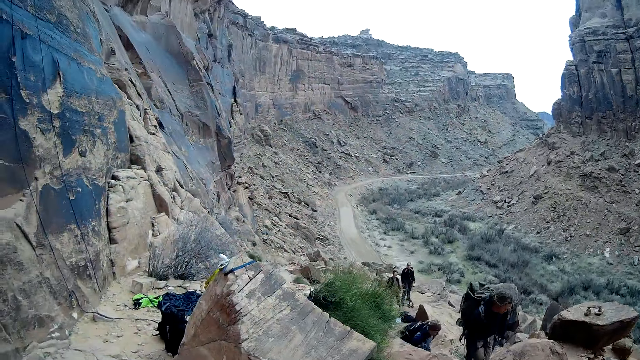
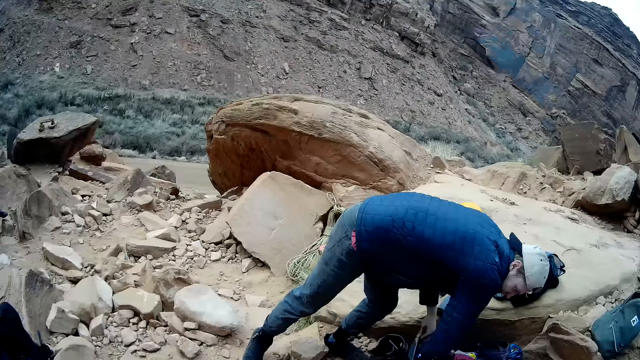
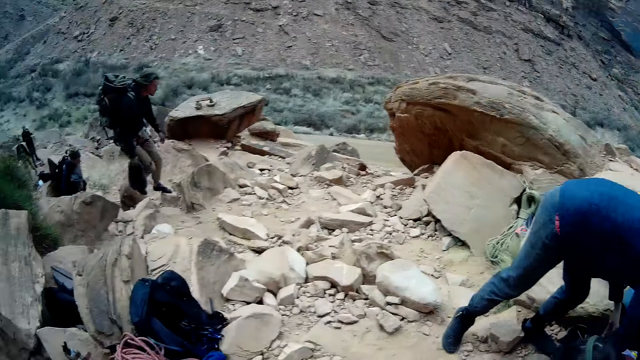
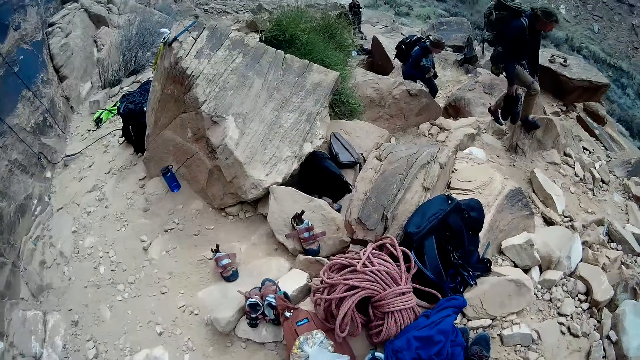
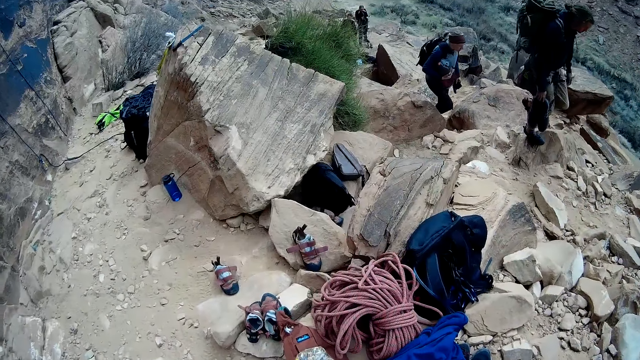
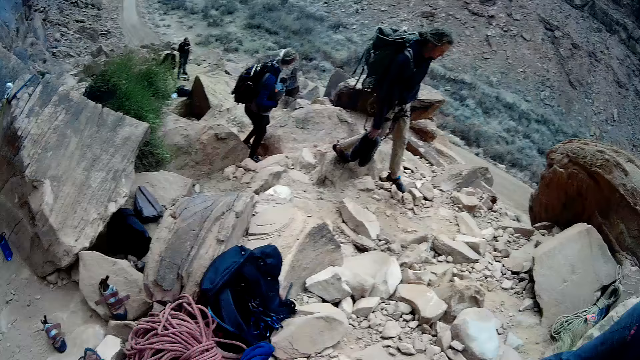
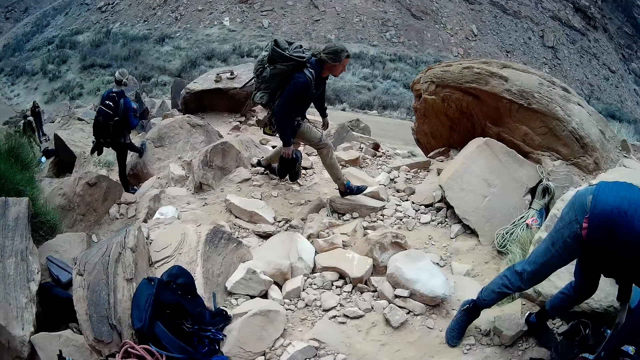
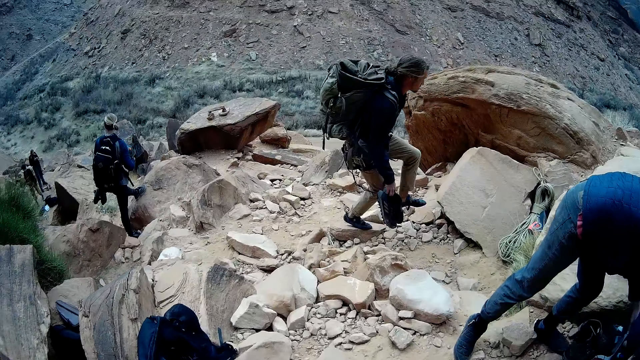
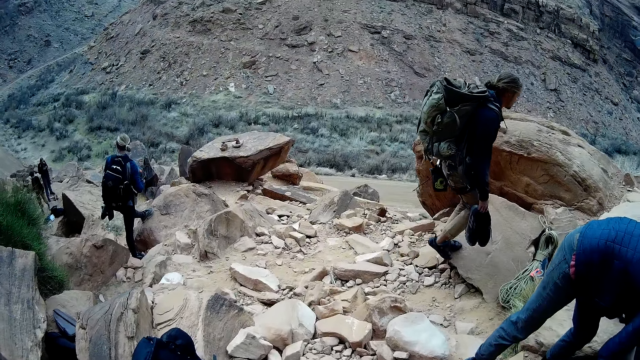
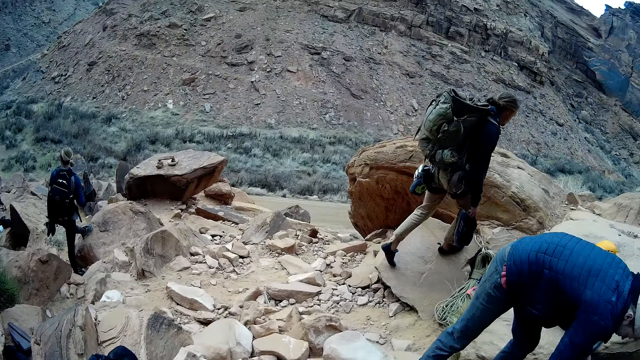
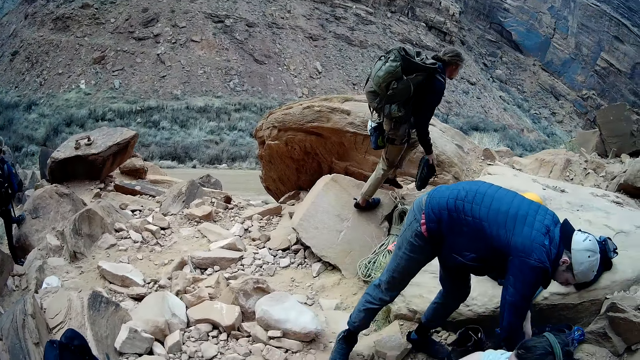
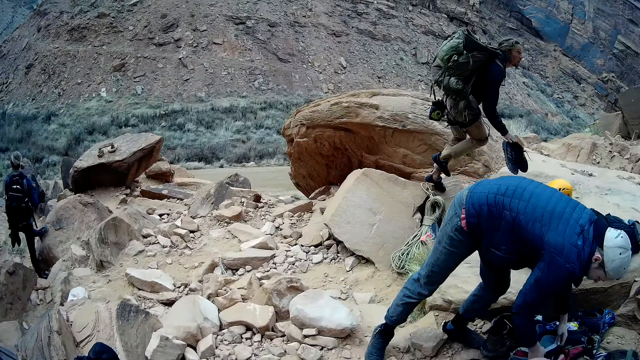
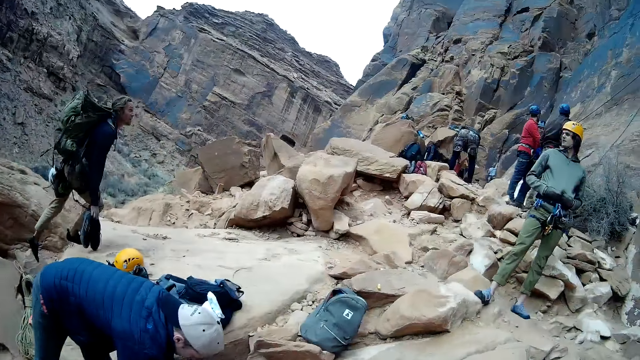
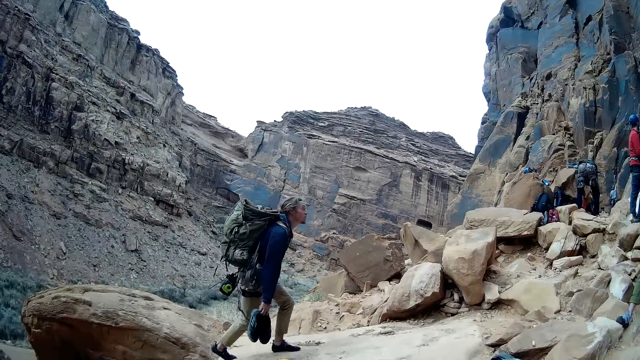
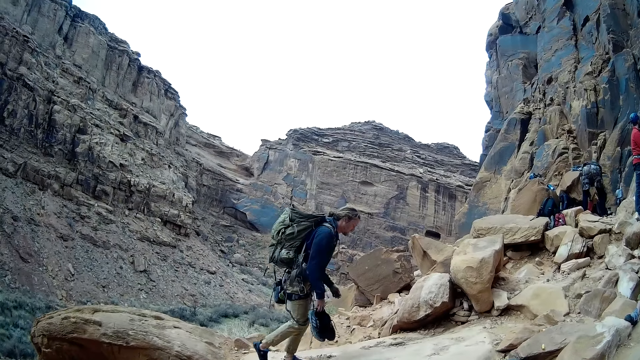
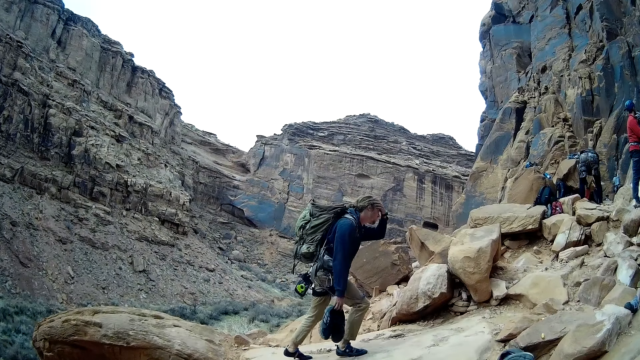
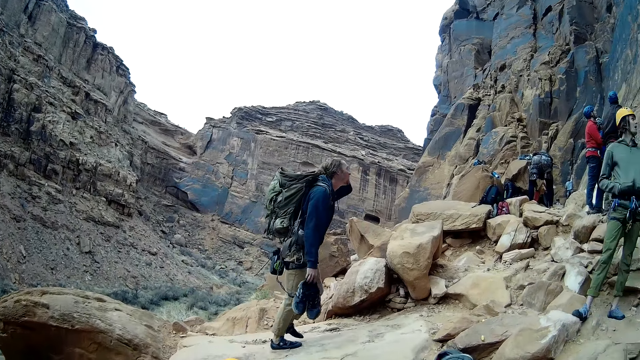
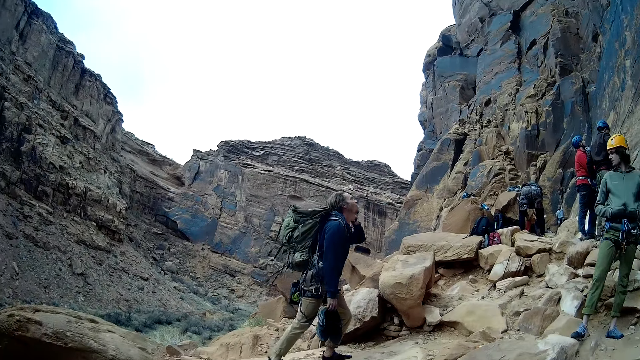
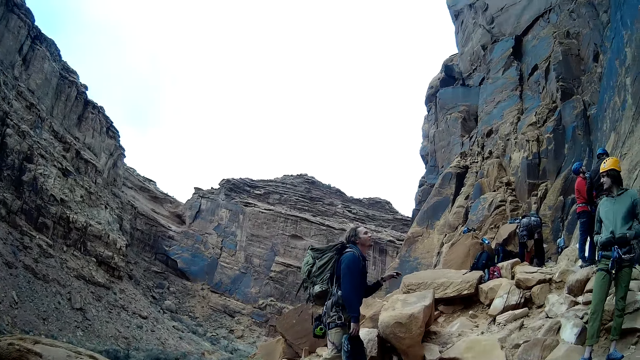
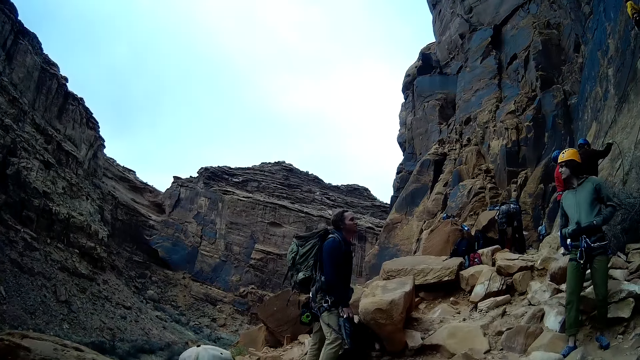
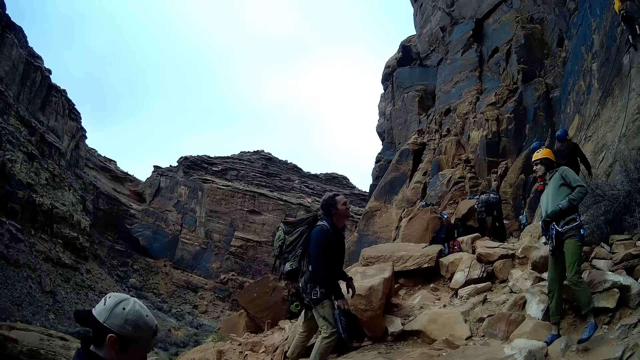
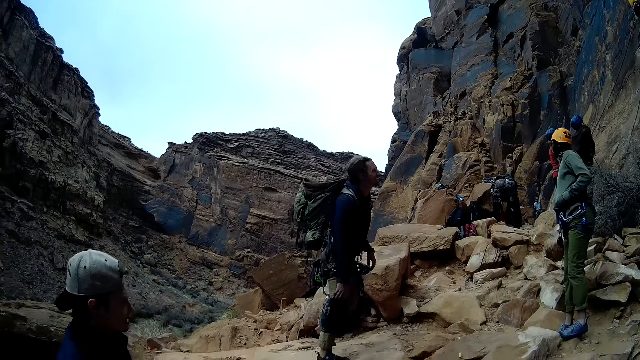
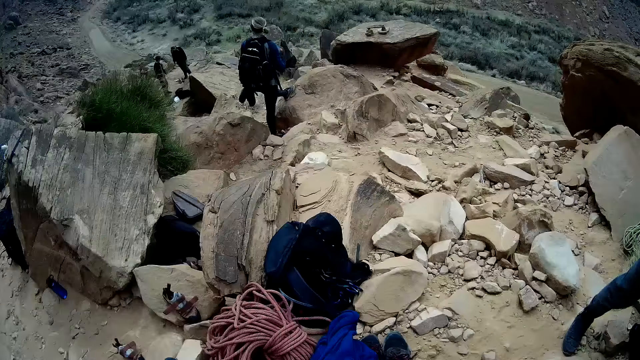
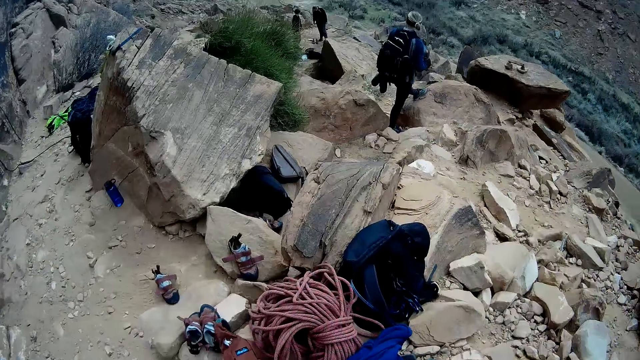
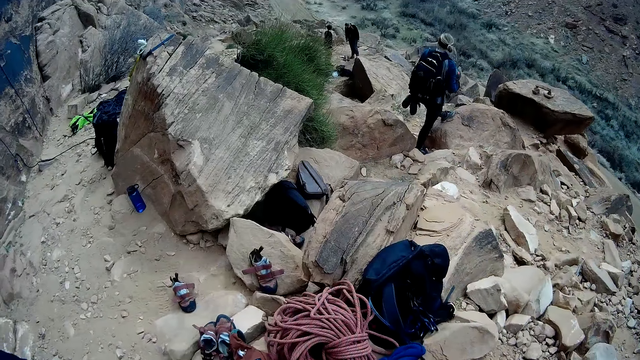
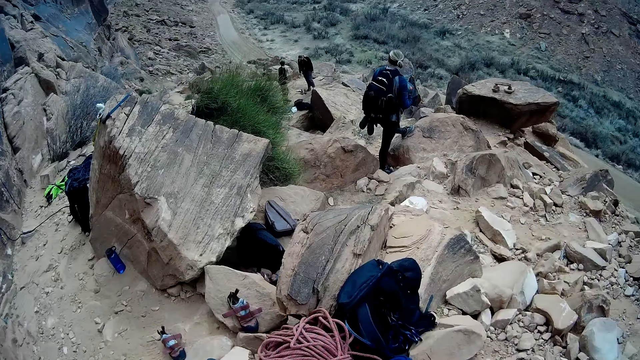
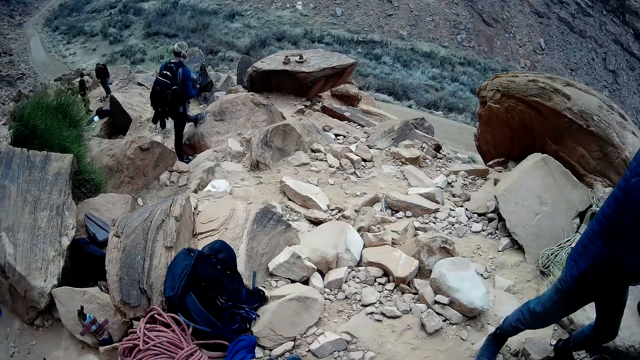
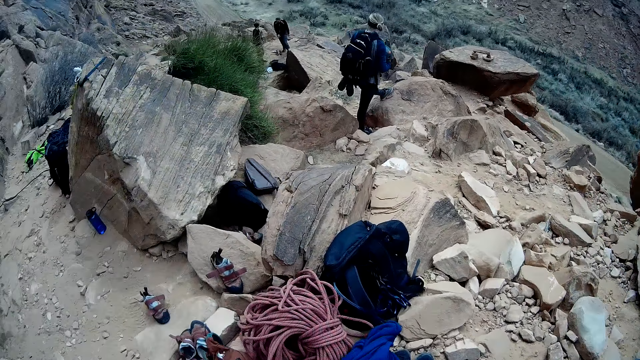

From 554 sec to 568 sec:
A man looks into the bag. Another man walks up the mountain with a backpack on his back. The second man stops. Another man interacts with yet another man.

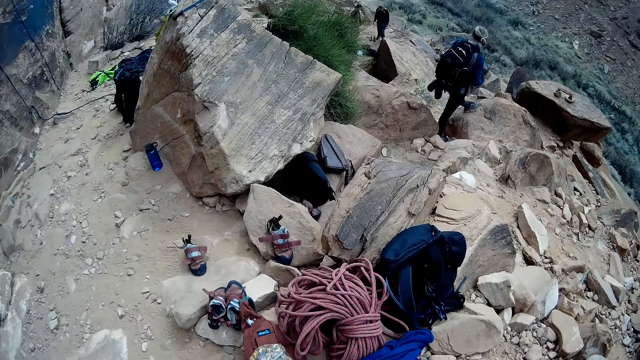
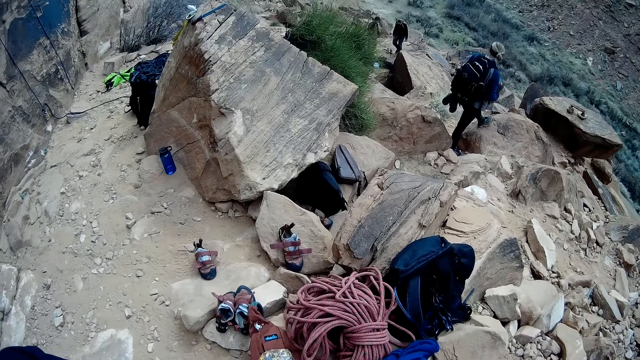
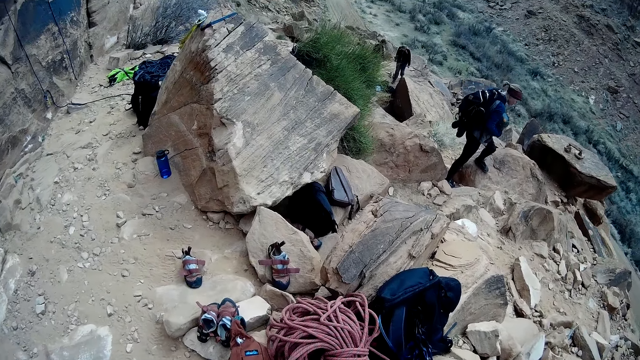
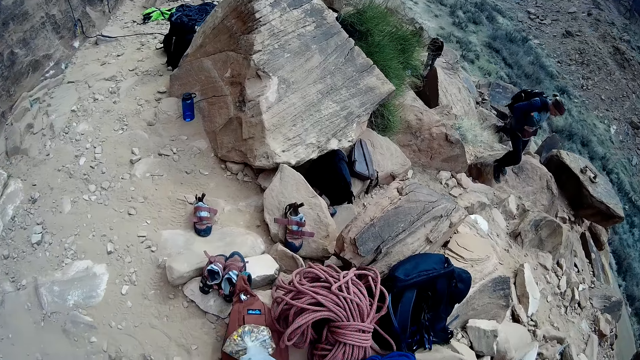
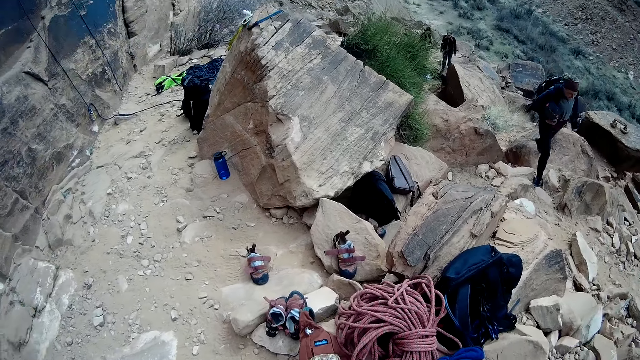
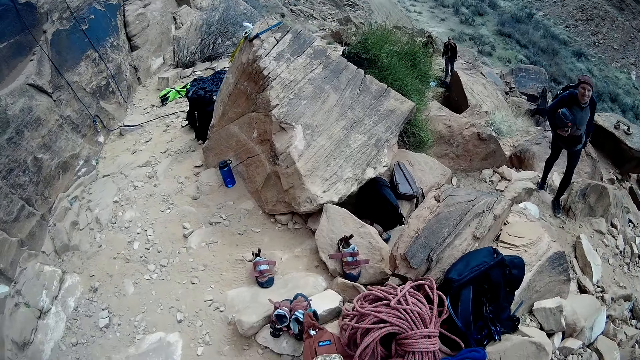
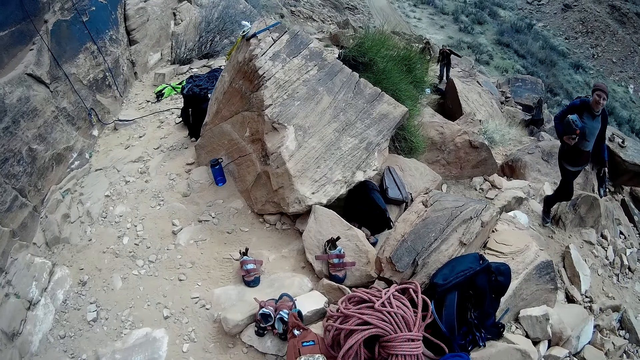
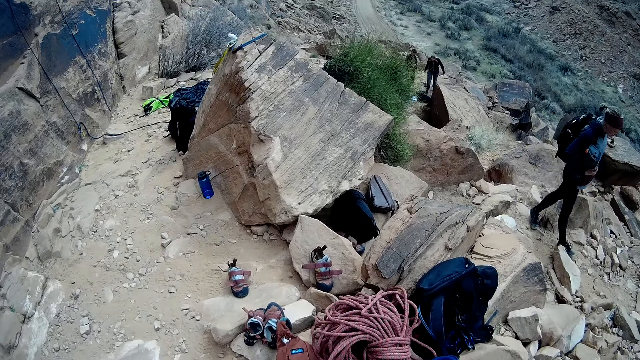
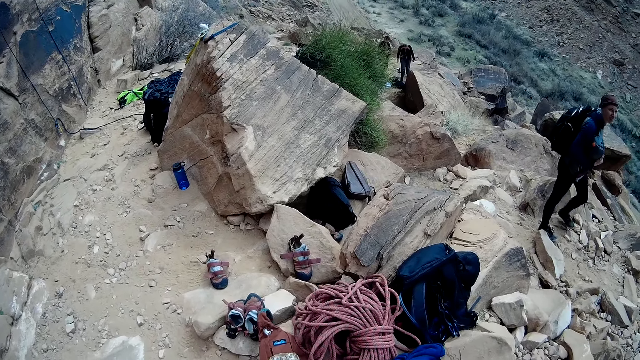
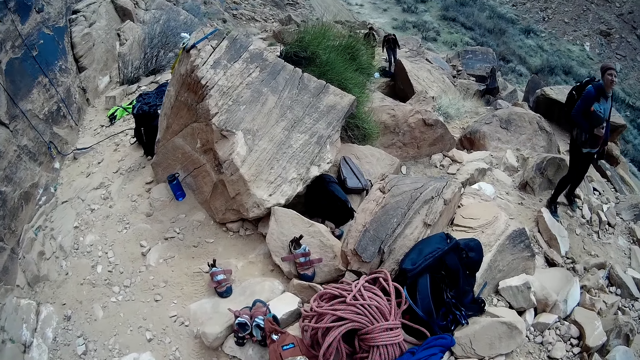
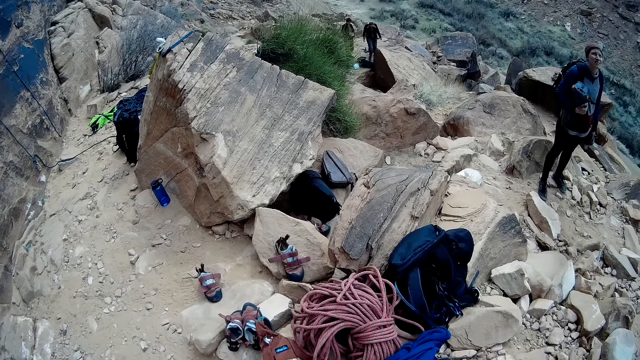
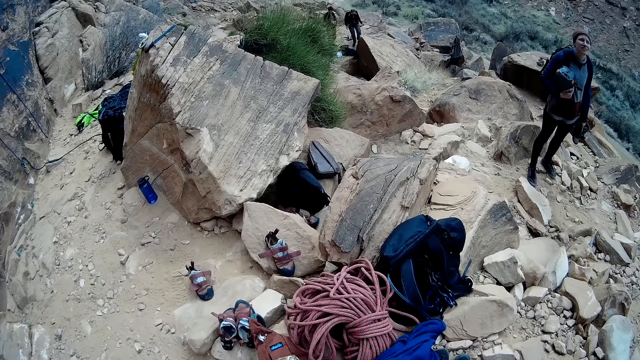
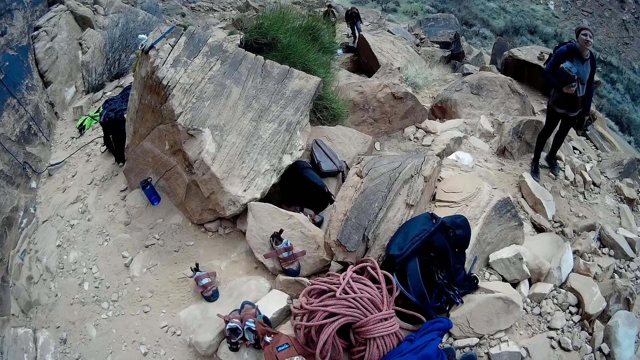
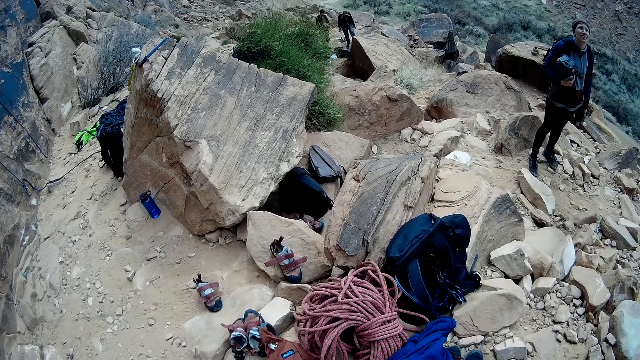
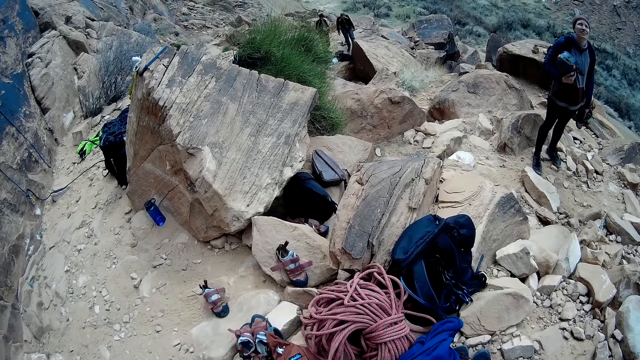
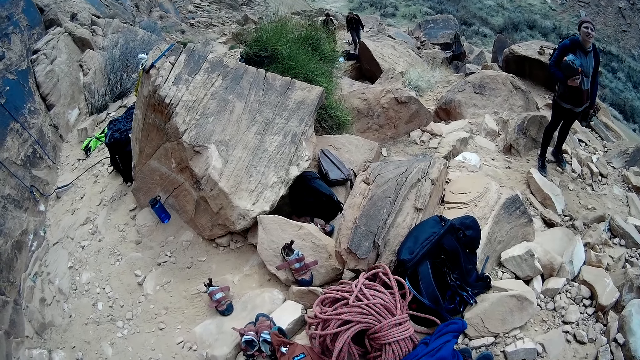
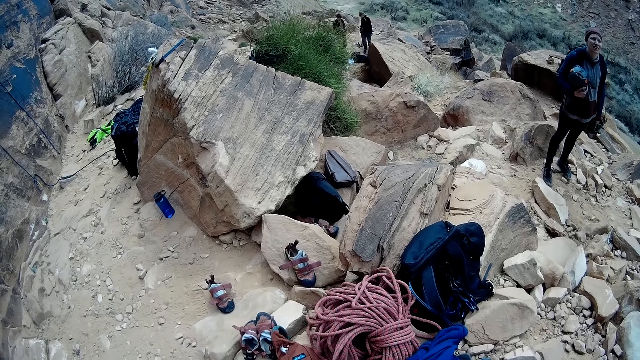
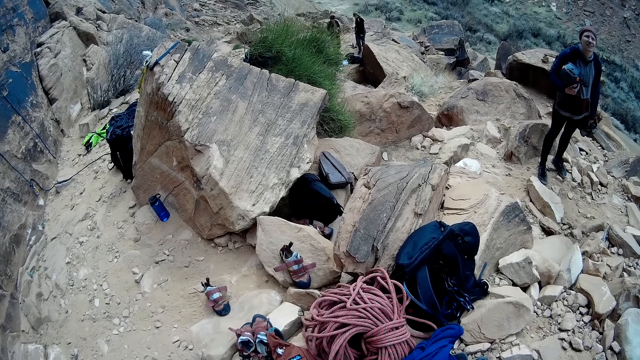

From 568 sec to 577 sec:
The man walks up the mountain. The man stops.
